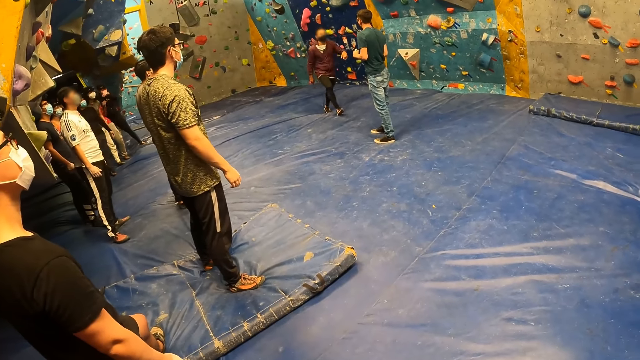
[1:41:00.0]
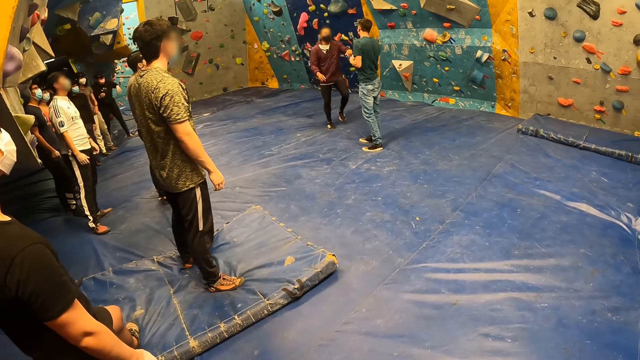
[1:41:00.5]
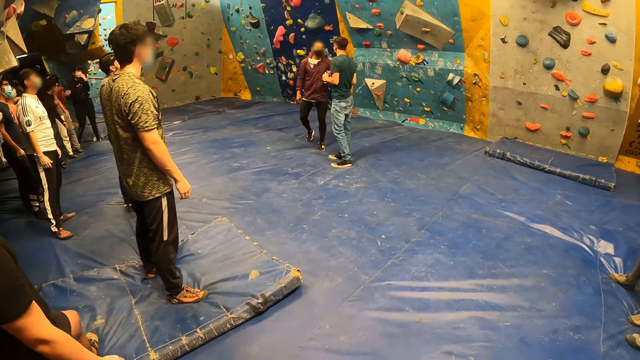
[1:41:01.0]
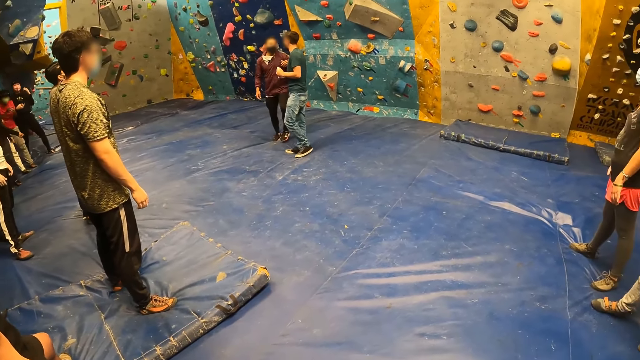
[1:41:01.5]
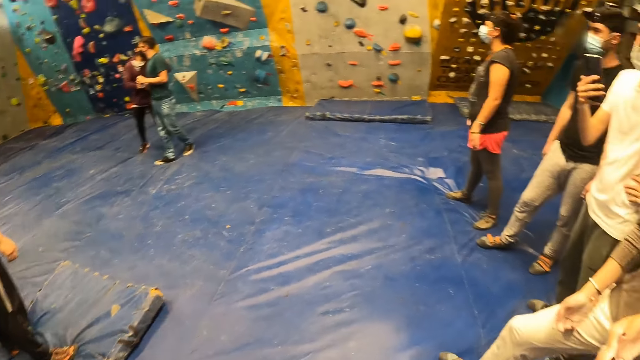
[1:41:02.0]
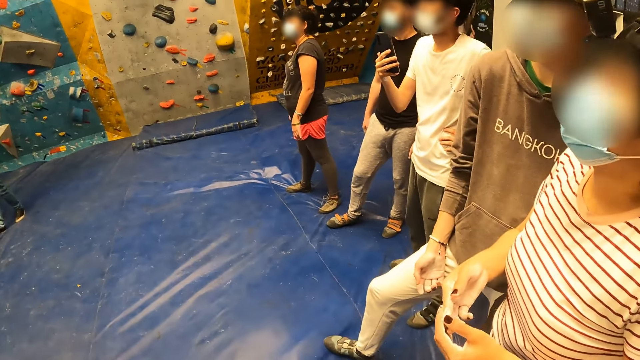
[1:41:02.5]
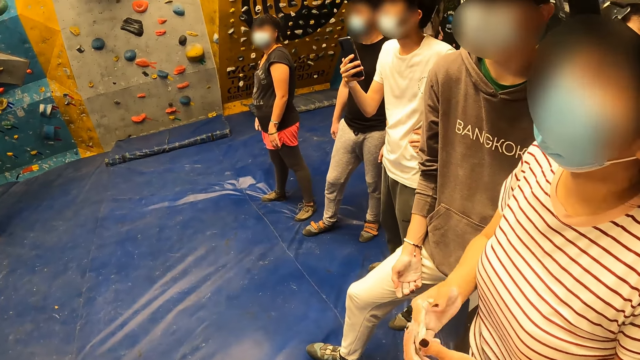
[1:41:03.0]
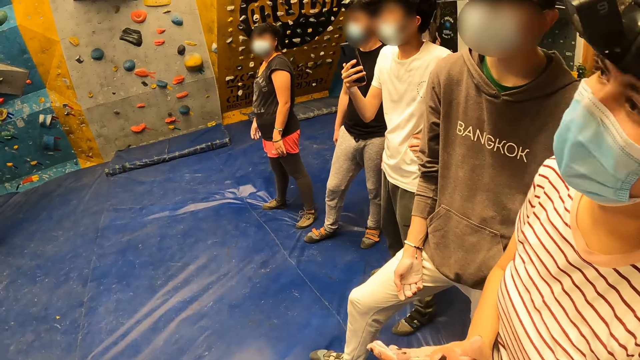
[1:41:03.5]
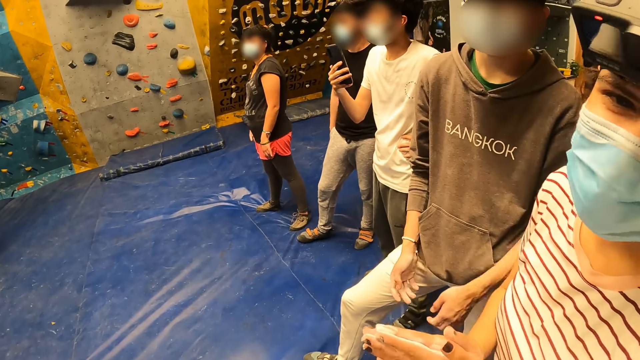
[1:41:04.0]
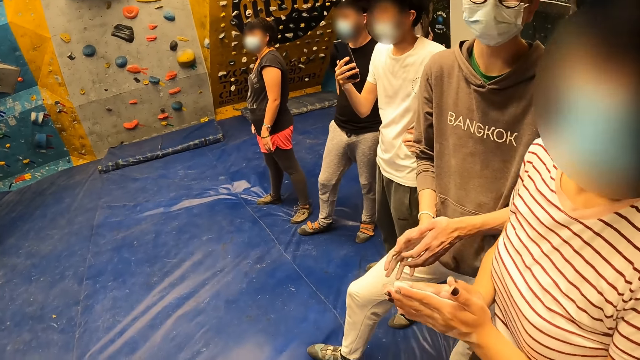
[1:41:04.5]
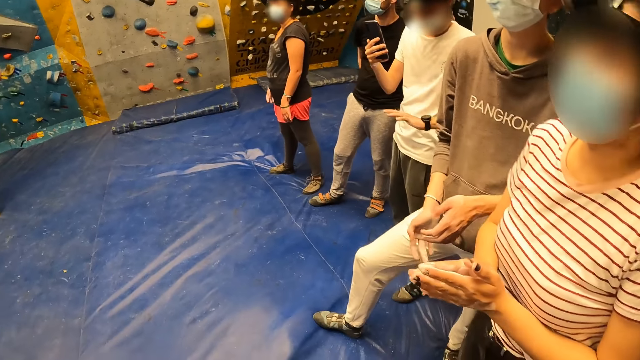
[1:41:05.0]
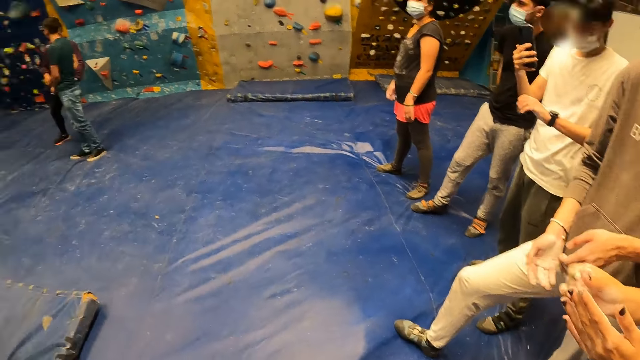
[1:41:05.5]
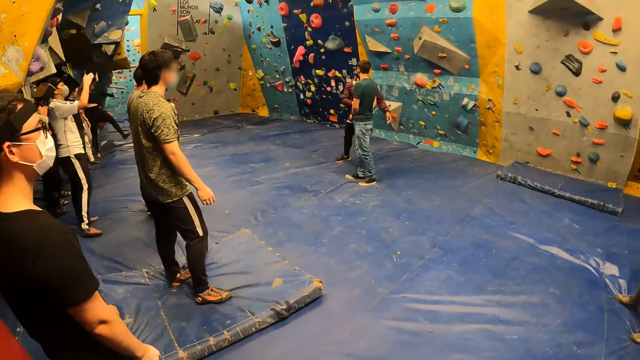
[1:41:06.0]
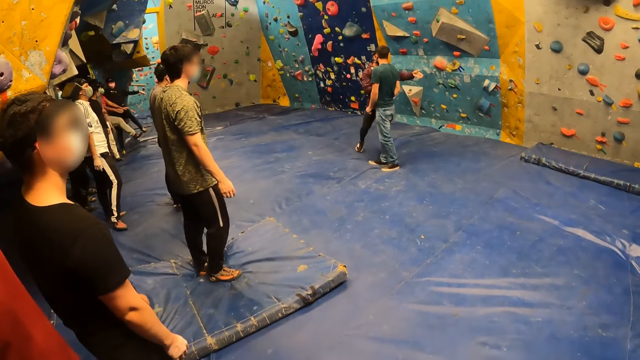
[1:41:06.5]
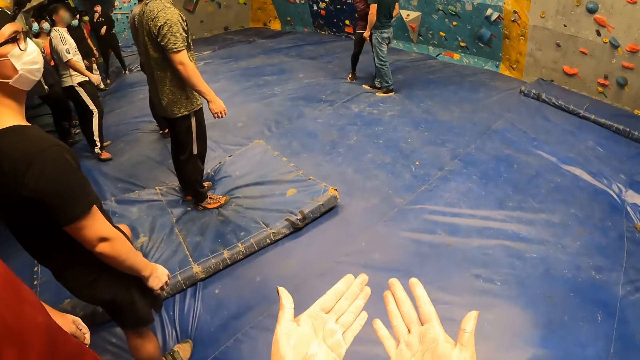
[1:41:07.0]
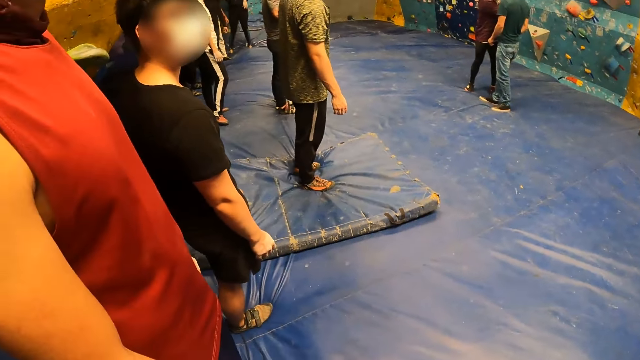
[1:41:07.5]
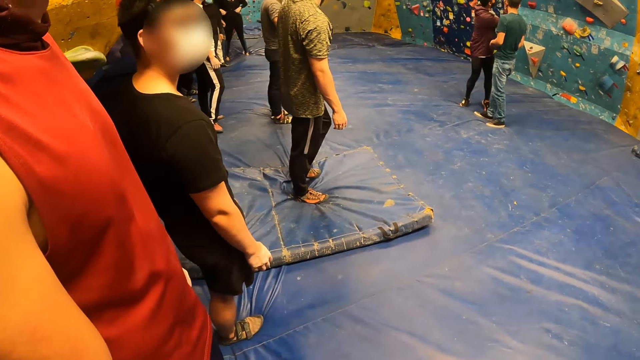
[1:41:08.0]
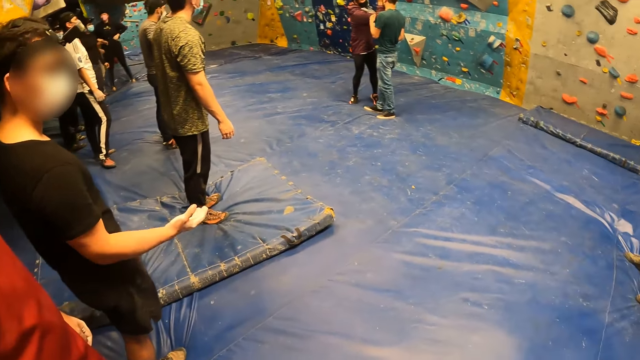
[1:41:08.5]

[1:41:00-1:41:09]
A man rubs both hands together at the sports complex.

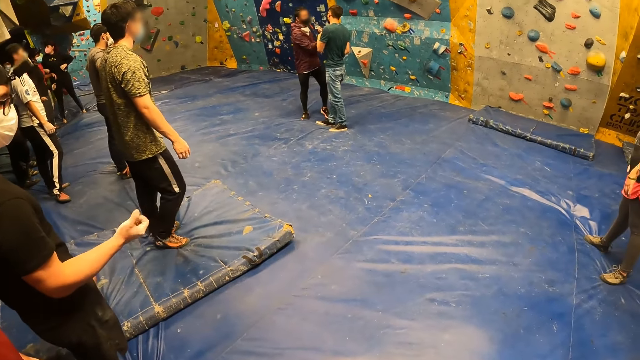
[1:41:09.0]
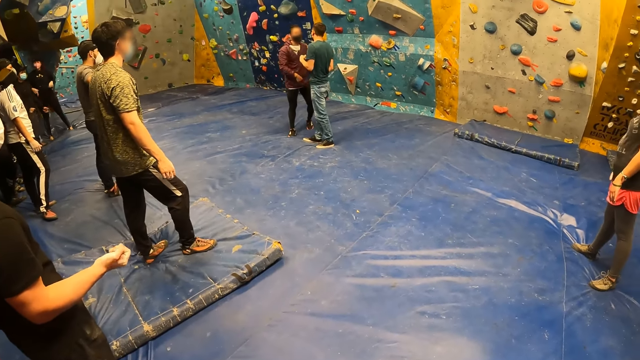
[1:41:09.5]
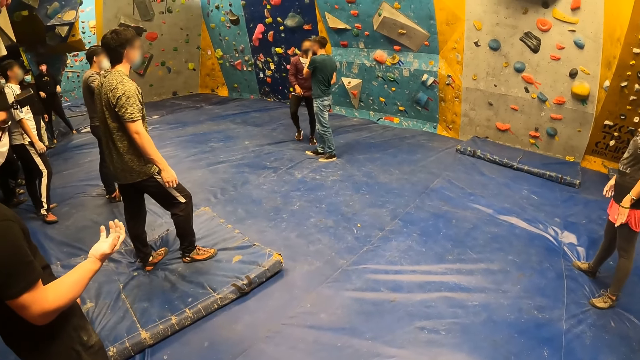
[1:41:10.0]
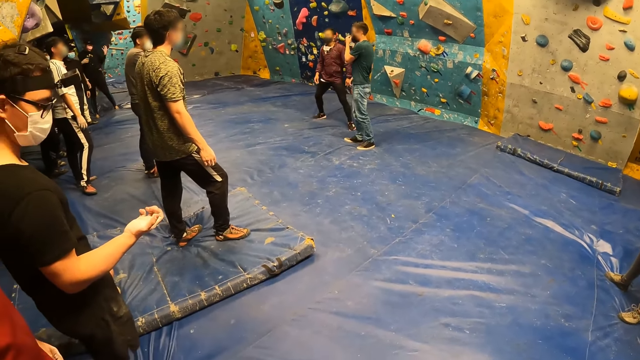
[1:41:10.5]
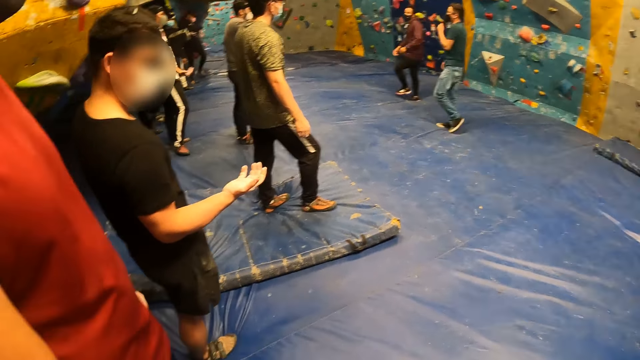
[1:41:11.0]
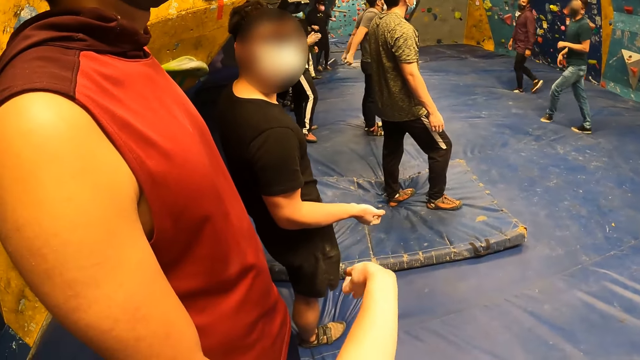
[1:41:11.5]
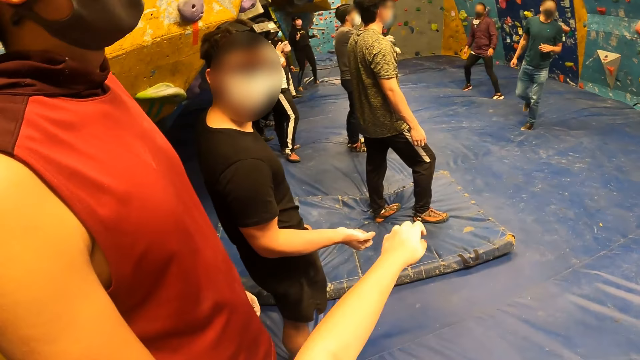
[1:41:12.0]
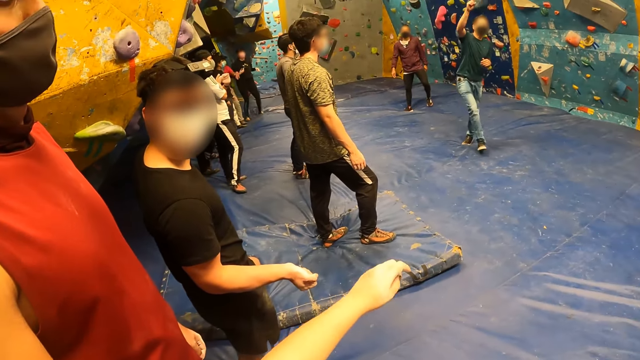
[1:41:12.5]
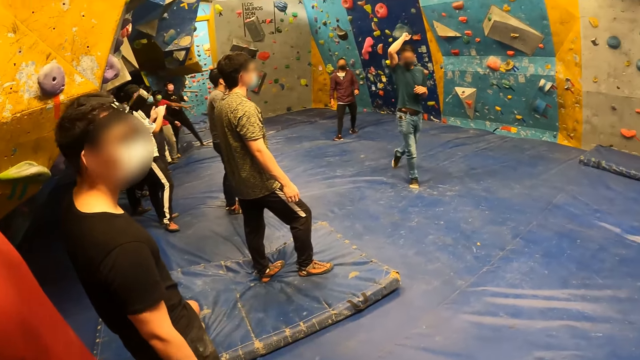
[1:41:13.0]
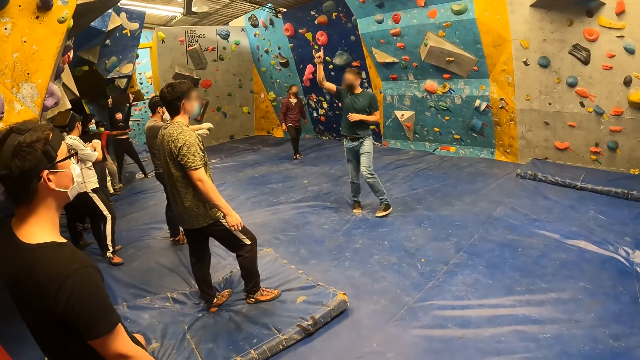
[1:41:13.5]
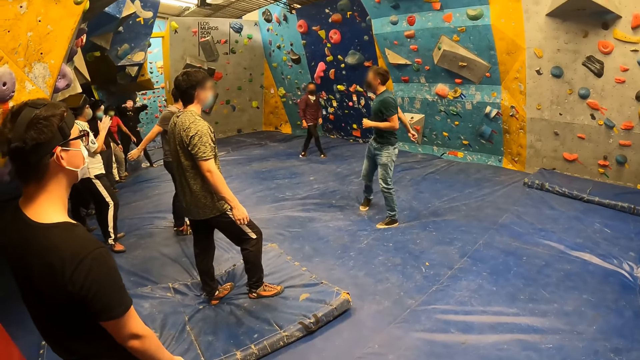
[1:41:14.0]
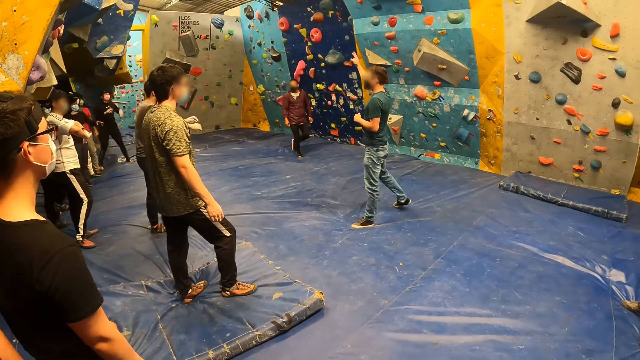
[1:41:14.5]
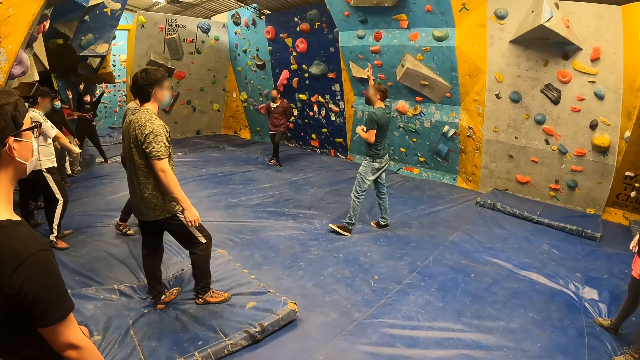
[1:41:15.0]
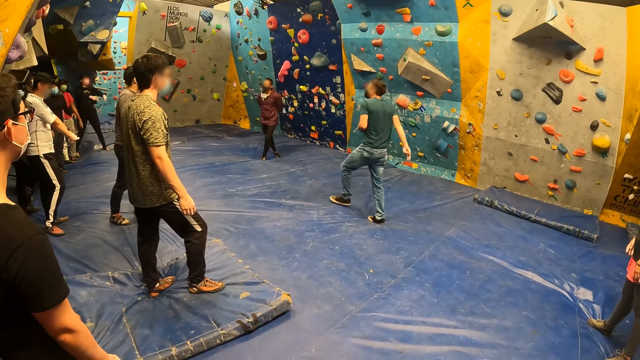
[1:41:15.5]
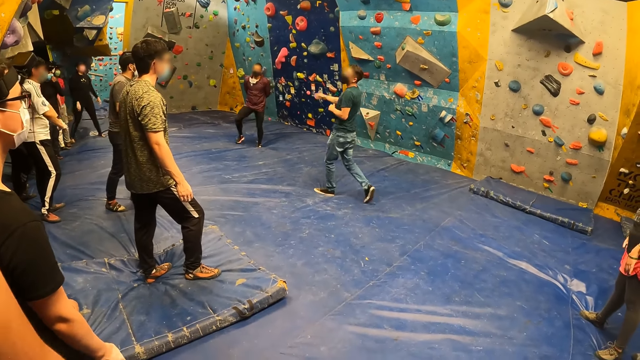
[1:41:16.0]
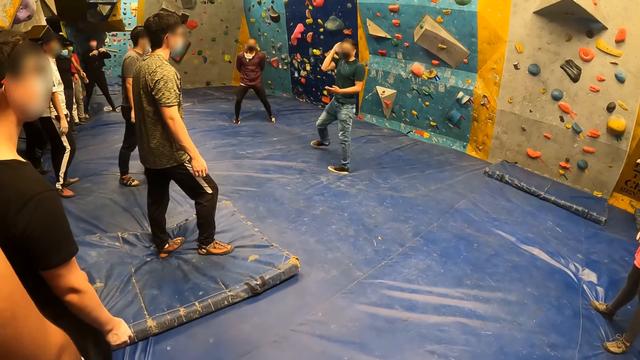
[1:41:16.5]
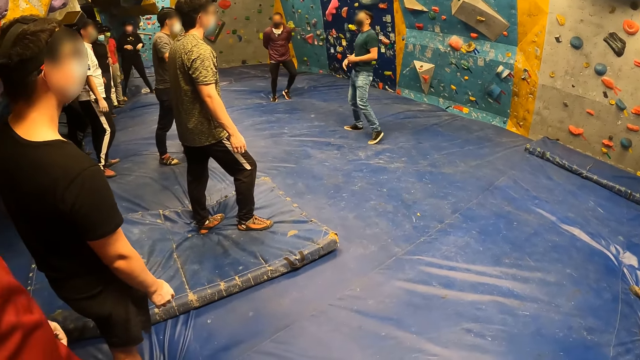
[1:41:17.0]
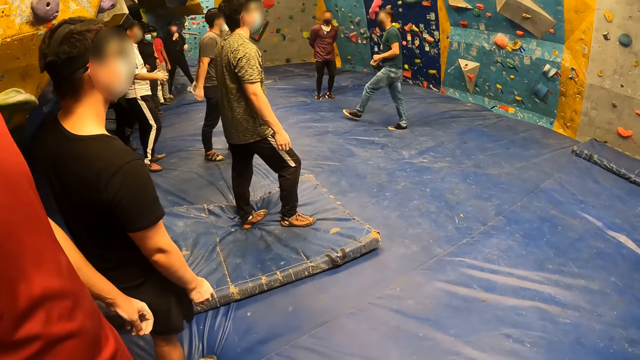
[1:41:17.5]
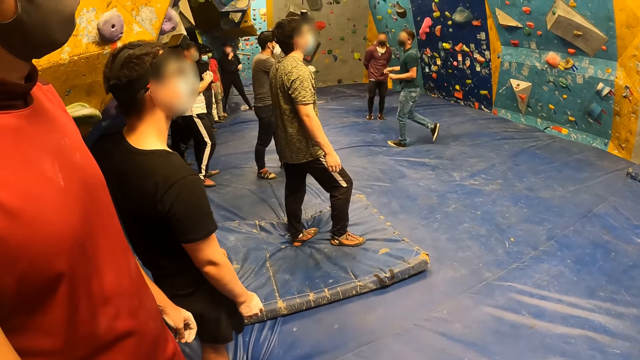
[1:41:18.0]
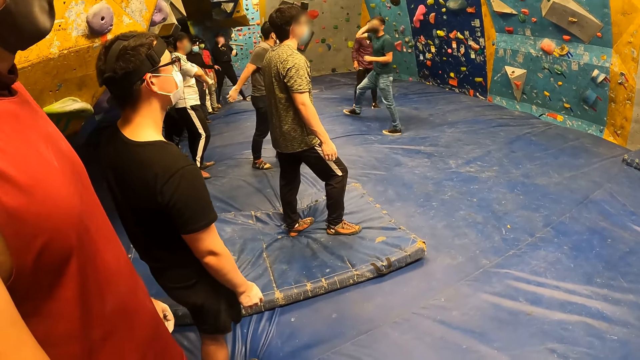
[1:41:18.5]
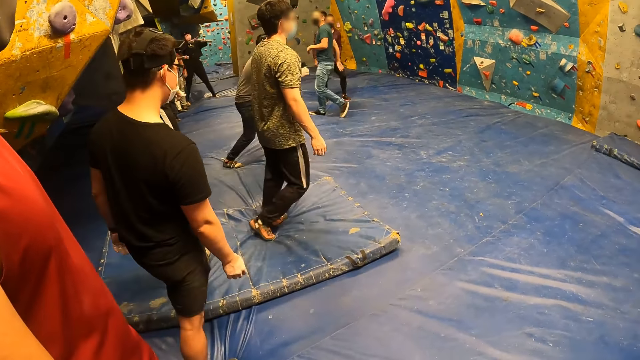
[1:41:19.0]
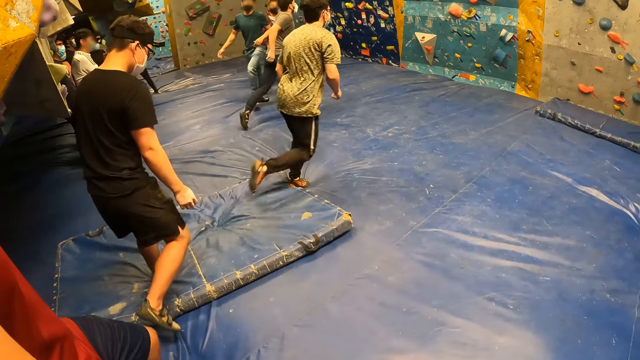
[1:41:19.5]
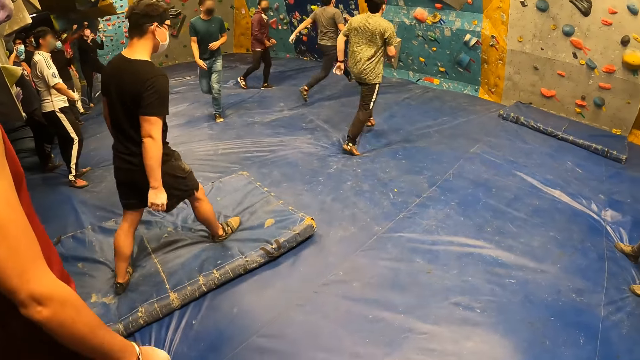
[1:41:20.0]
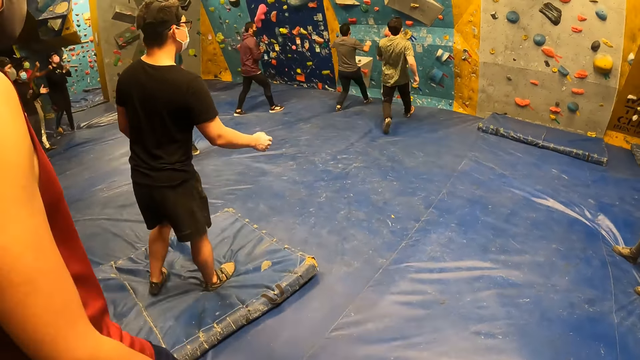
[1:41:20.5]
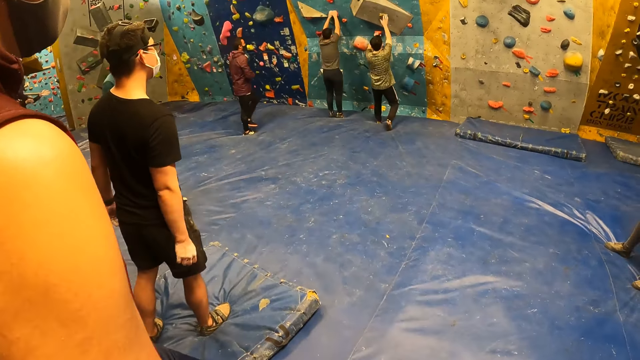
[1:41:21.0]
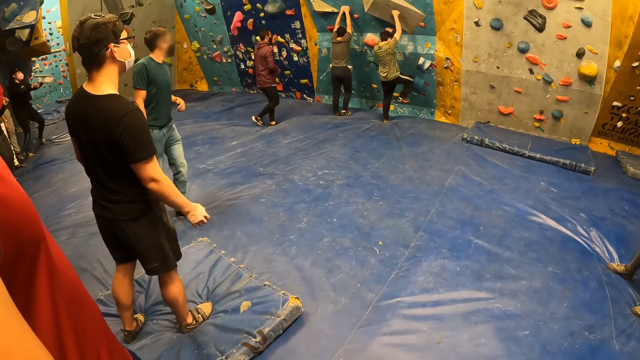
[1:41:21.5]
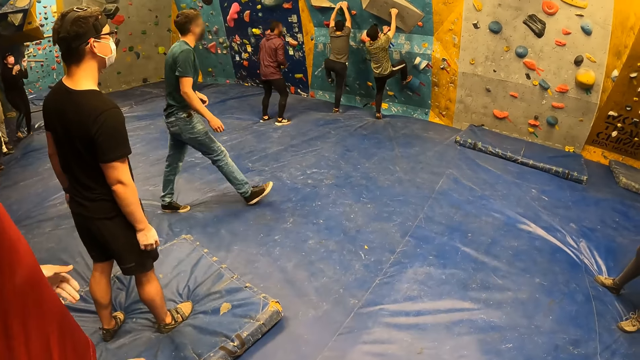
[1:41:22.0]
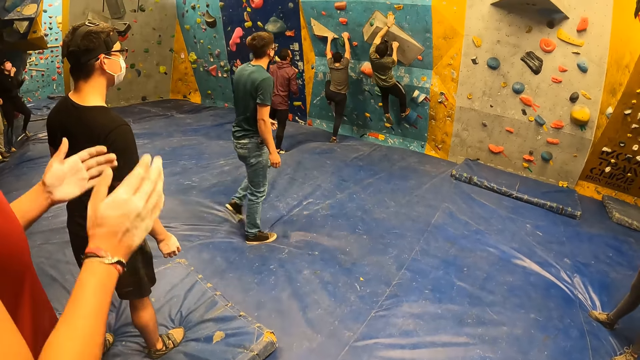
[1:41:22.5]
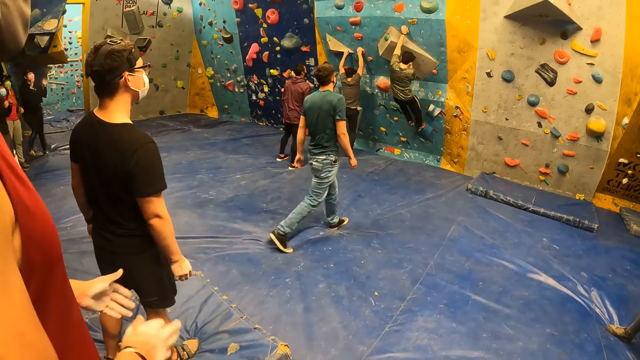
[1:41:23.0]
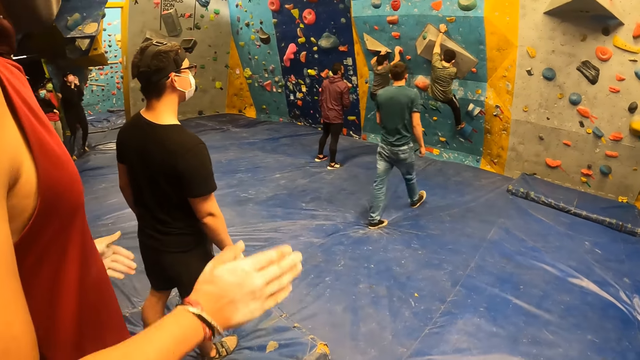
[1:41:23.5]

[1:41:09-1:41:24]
The camera wearer interacts with a man at the sports complex. They move their hand. They look around the room. Another man runs to the bouldering wall. The camera wearer moves around the room. The other man holds the bouldering wall with both hands and climbs the bouldering wall. A third man claps both hands together at the sports complex.
